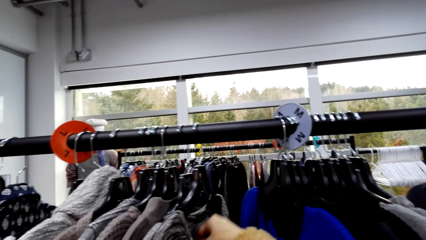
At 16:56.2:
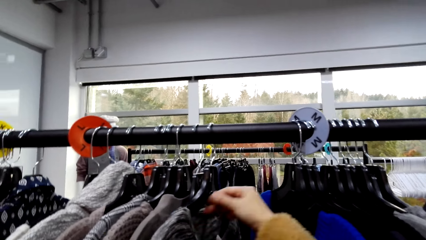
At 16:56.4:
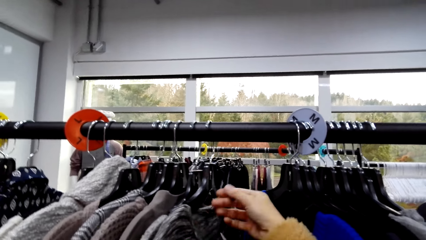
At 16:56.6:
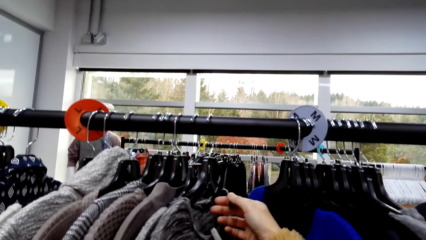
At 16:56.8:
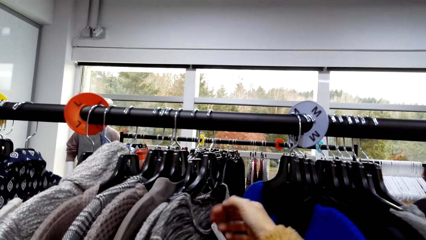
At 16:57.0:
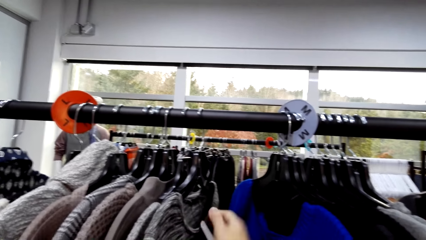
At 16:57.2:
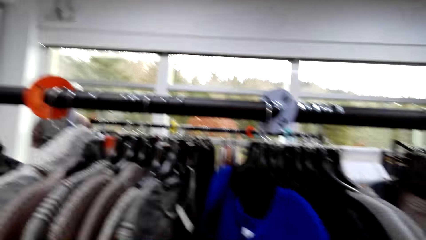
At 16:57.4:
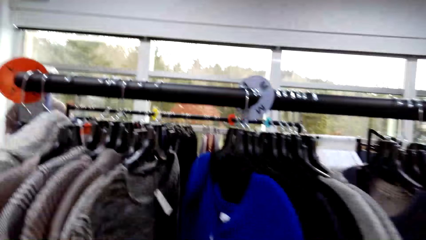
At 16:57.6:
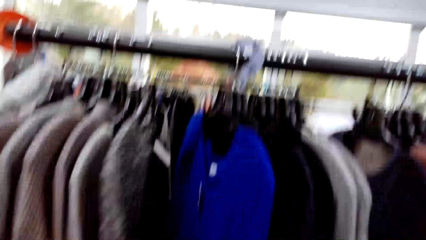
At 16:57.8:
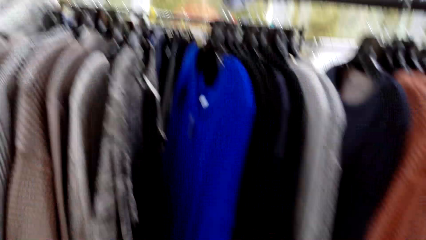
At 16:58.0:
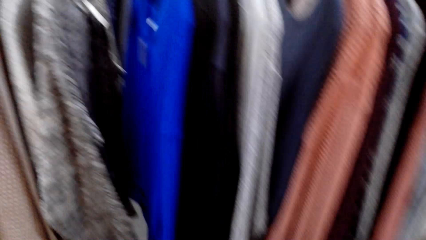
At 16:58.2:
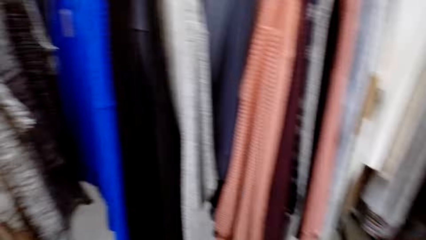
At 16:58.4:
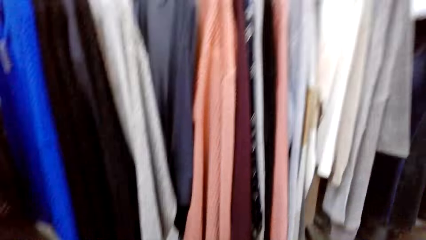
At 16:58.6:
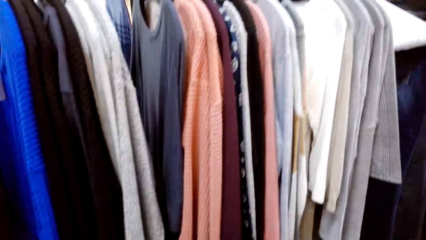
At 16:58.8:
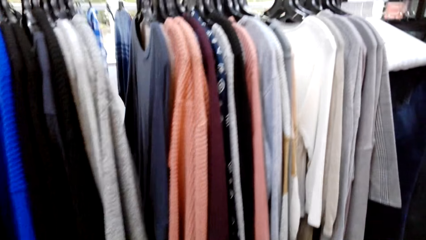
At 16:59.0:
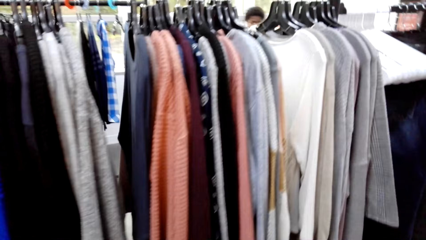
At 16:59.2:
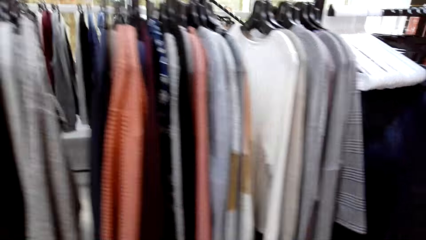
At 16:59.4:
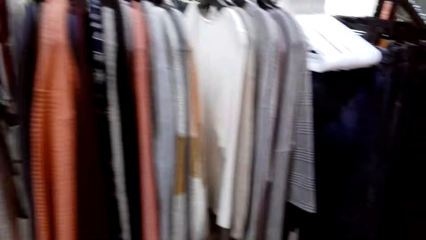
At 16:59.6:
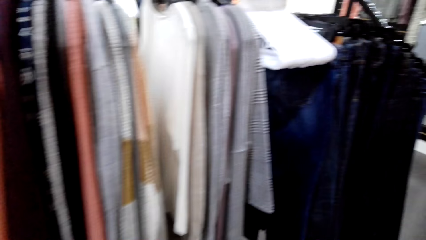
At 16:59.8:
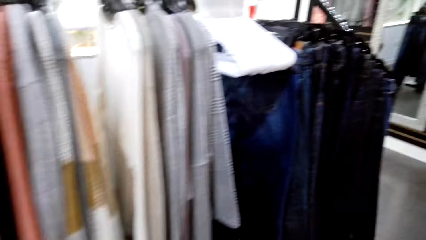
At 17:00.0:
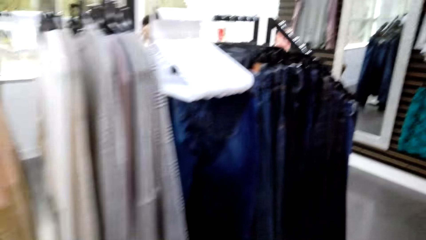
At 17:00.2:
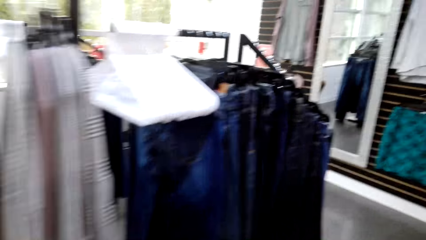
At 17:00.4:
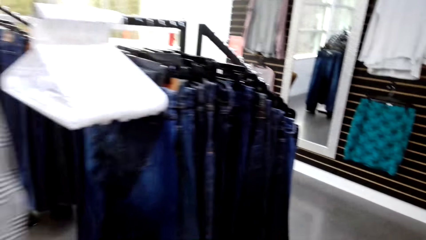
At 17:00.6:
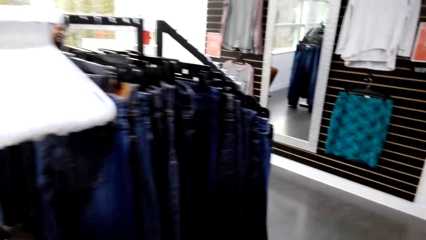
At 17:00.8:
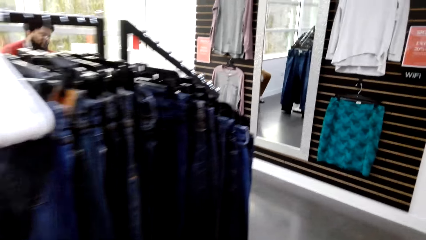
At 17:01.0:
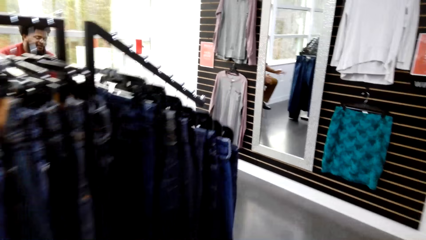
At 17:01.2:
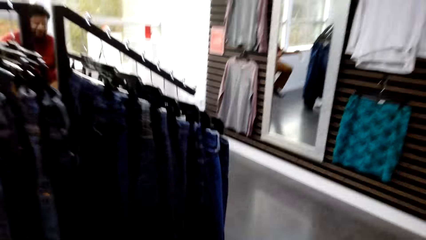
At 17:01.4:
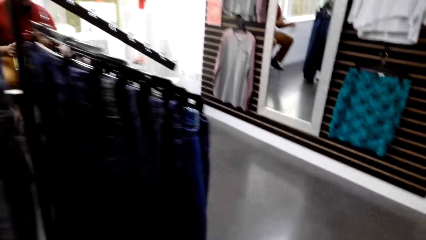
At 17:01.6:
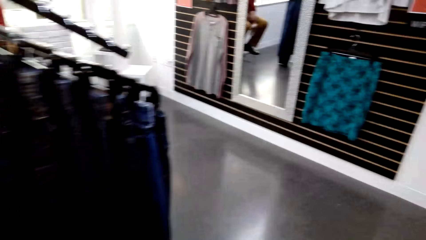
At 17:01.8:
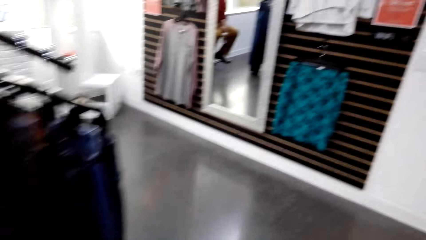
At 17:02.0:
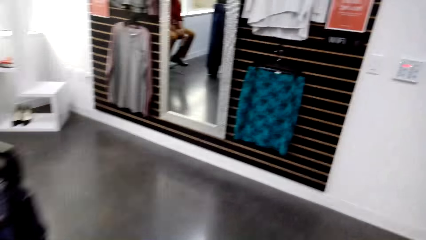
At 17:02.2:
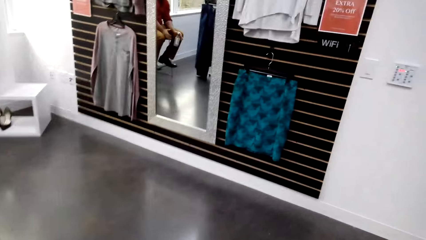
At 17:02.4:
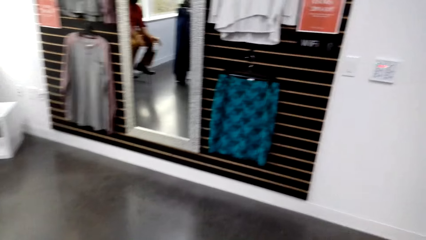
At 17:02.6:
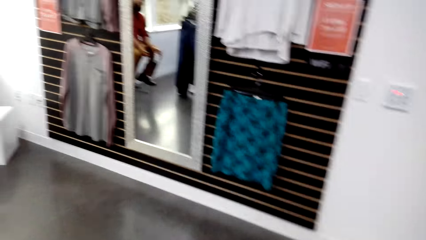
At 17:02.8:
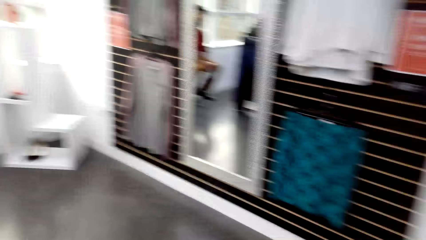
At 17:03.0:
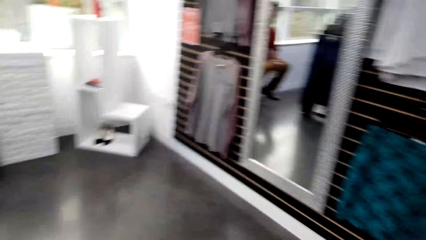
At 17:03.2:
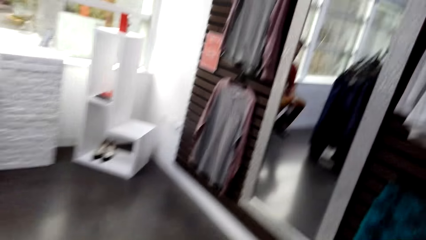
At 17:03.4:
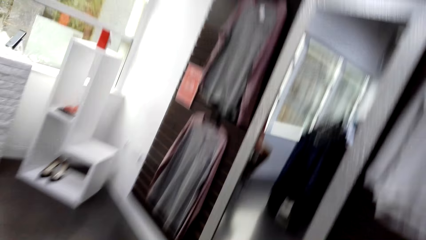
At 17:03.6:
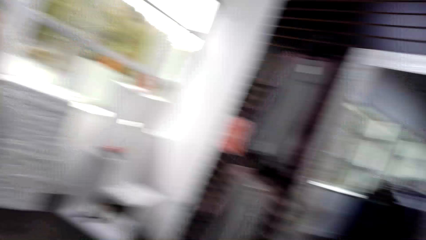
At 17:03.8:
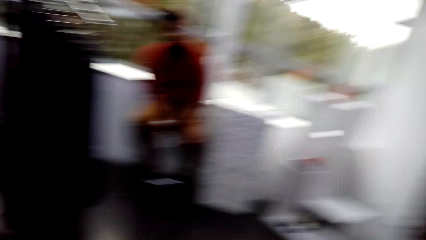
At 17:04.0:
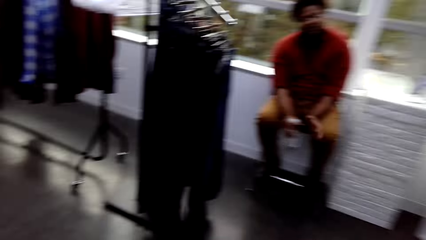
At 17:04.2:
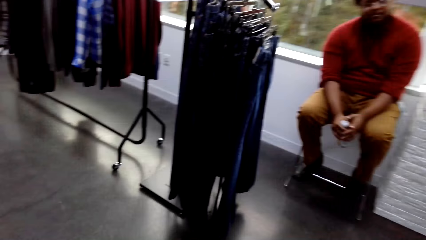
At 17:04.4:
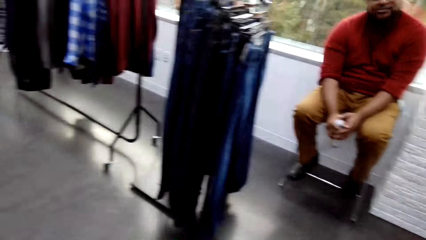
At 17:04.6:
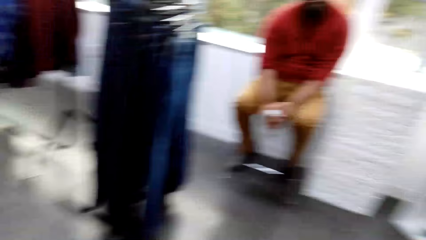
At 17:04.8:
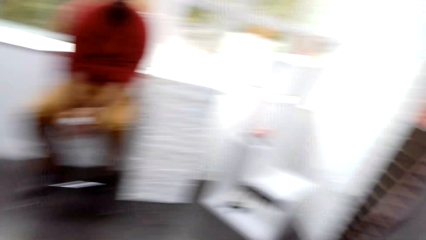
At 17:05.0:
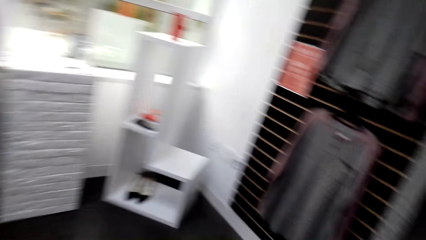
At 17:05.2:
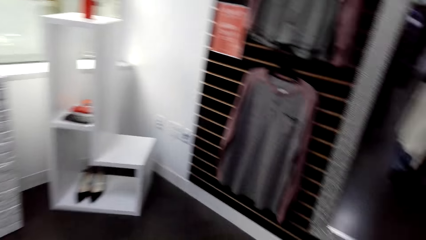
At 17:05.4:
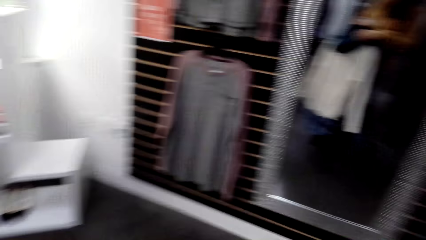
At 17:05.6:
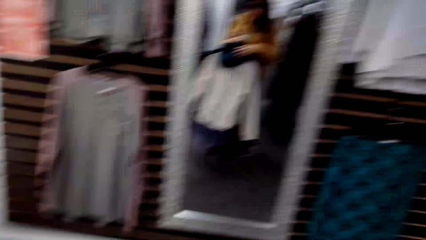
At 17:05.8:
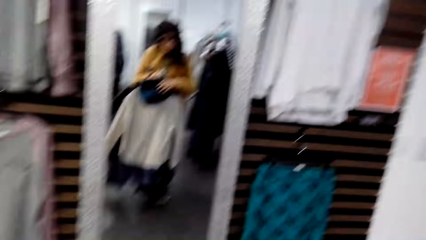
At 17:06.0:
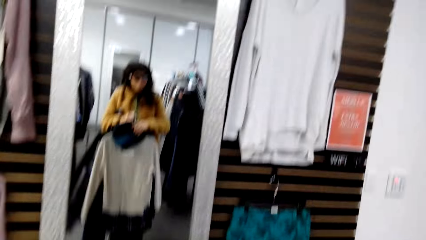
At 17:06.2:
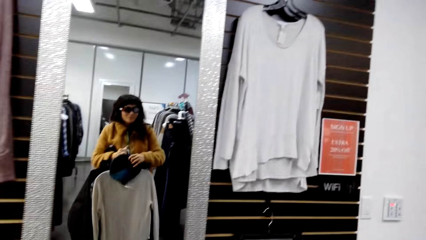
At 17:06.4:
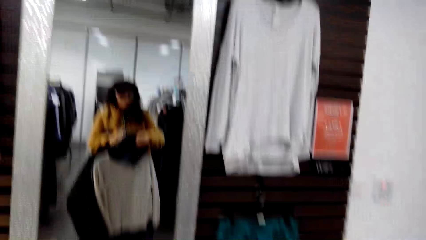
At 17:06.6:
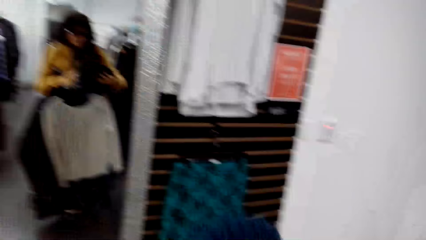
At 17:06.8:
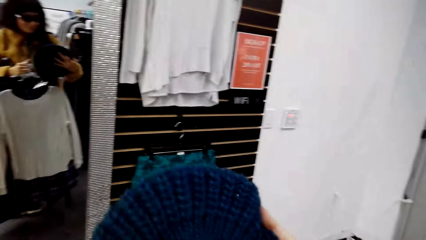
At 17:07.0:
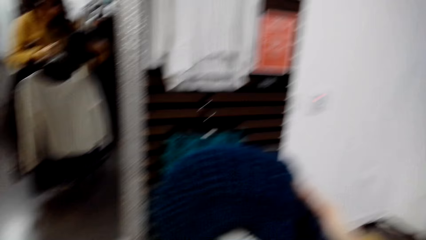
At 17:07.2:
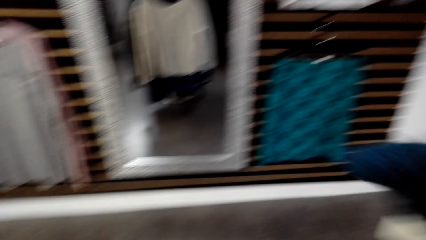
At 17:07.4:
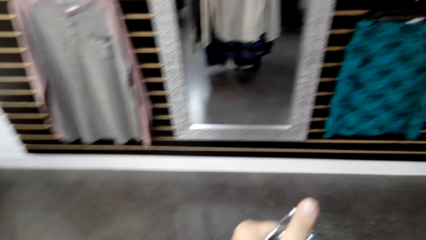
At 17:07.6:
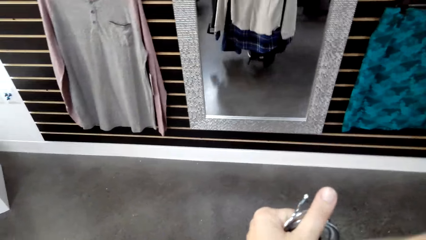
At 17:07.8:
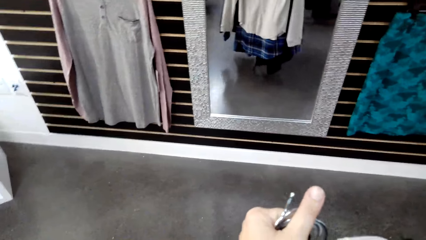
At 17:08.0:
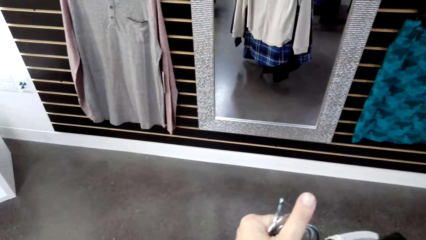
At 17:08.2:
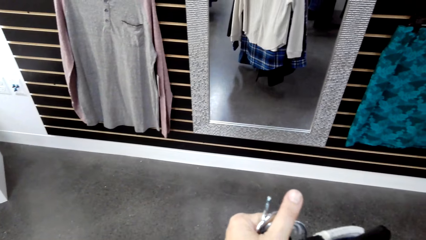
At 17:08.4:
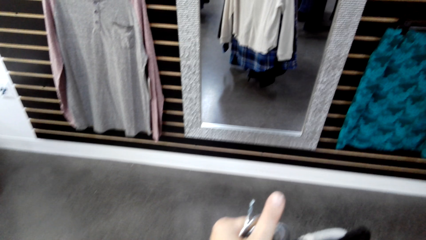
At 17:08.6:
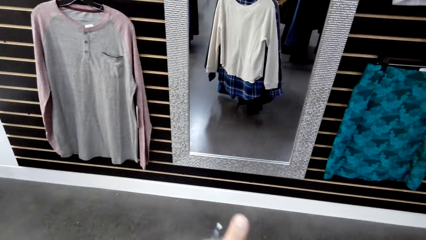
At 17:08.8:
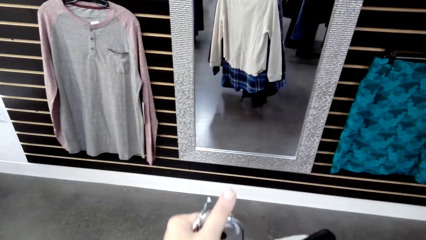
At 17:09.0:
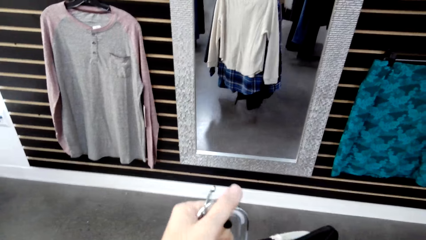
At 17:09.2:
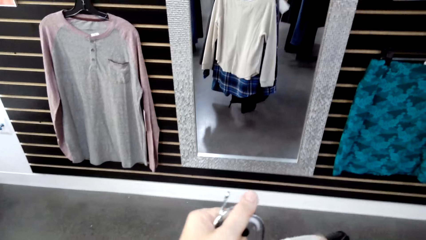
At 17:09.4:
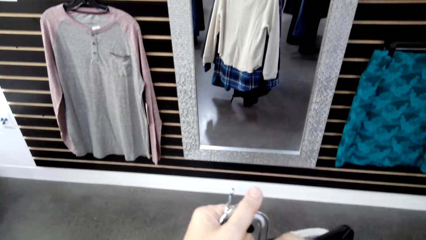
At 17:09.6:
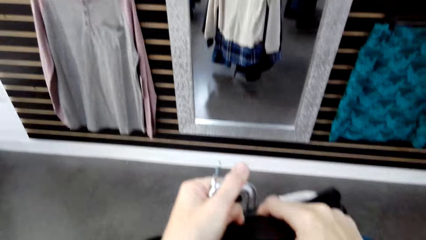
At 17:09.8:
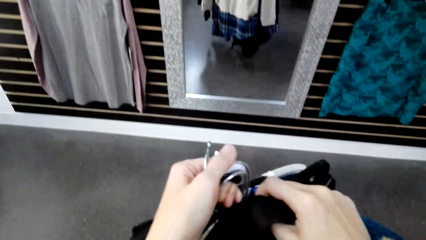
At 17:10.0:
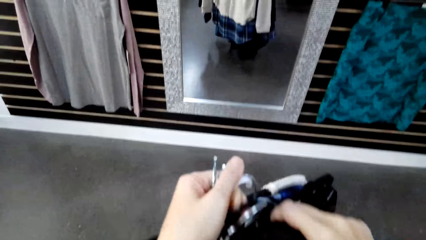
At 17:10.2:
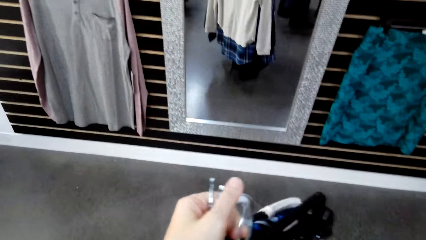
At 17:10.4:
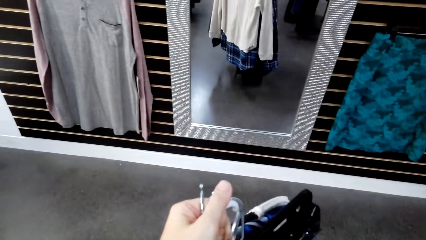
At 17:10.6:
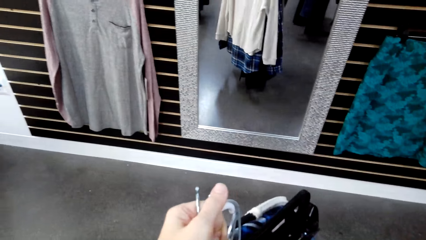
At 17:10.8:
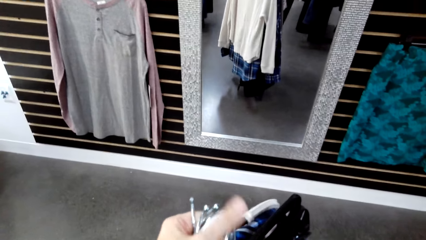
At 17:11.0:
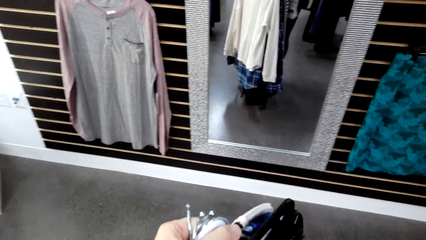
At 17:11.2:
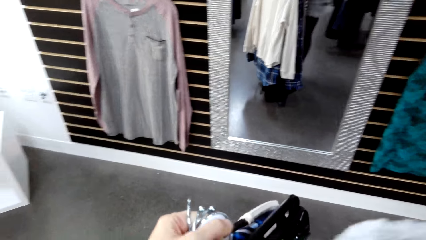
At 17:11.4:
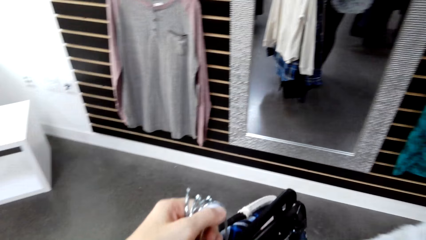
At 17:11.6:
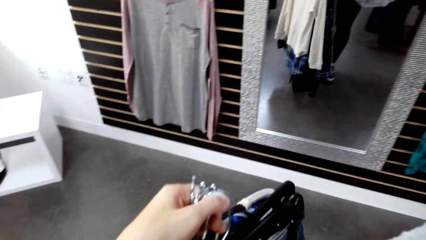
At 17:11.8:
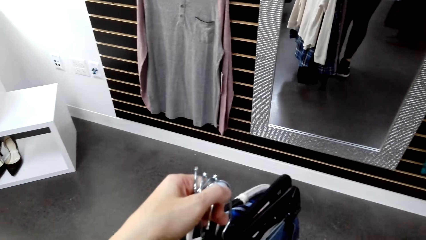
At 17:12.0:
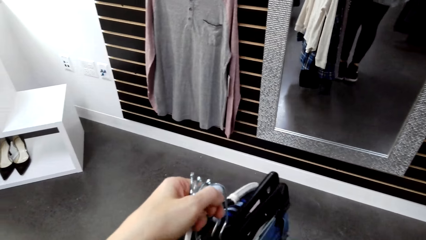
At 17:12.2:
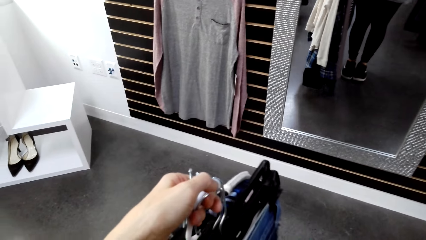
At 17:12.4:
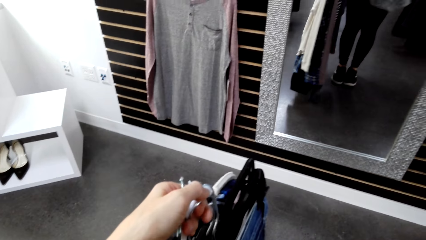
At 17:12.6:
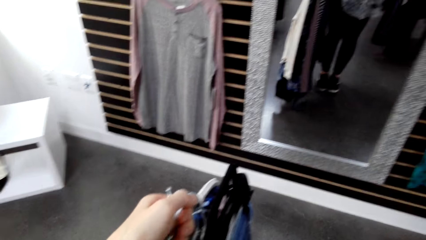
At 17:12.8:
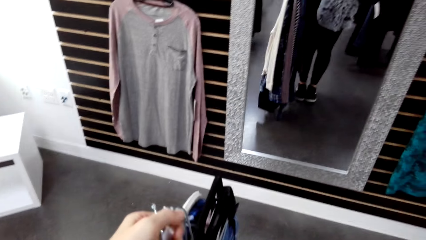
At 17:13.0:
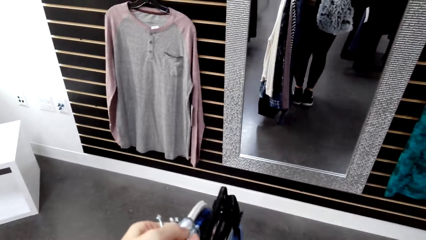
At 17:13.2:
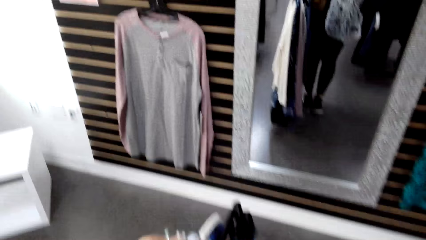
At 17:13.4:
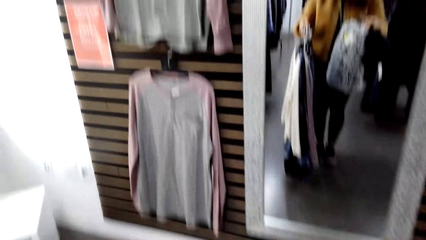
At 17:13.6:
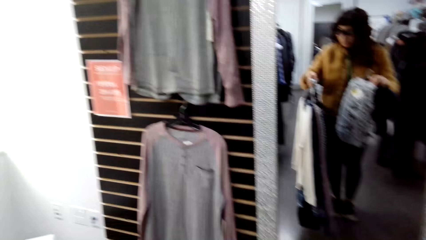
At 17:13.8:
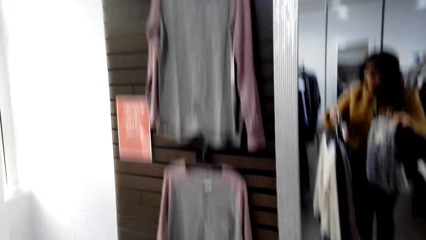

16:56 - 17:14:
A man talks to the camera wearer. The camera wearer walks towards the mirror. They look around. The man talks to the camera wearer. The camera wearer looks at the mirror. They separate the clothes. They talk to the man.
